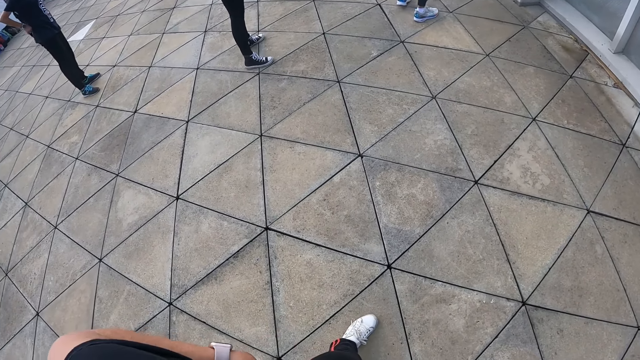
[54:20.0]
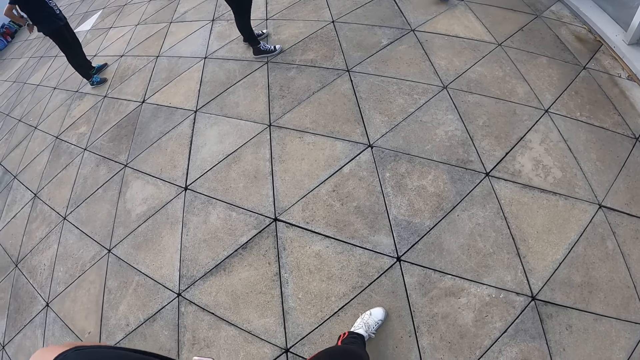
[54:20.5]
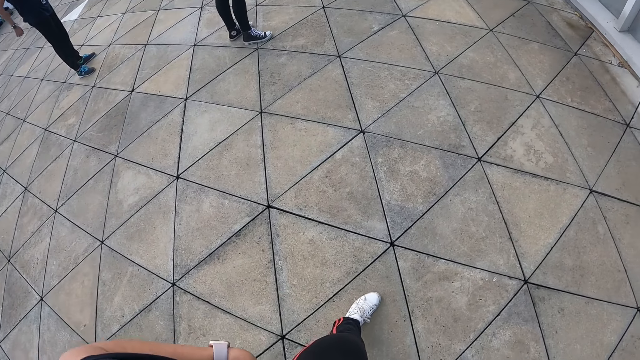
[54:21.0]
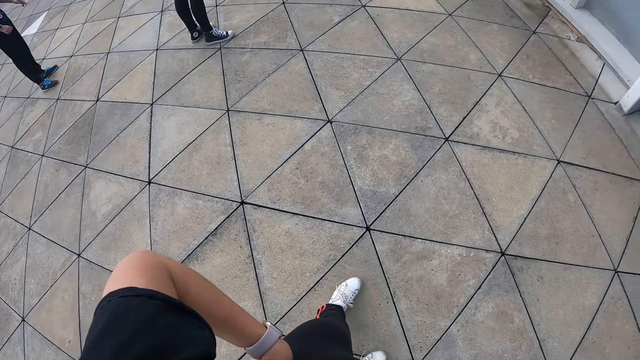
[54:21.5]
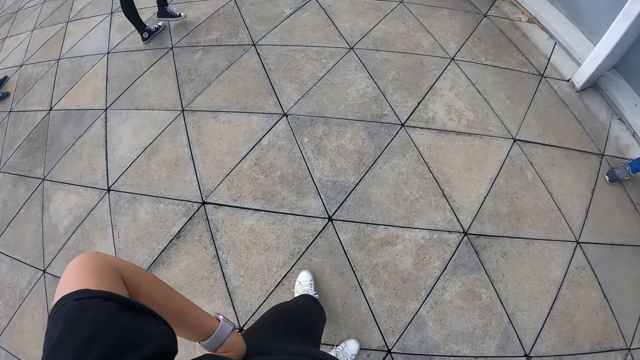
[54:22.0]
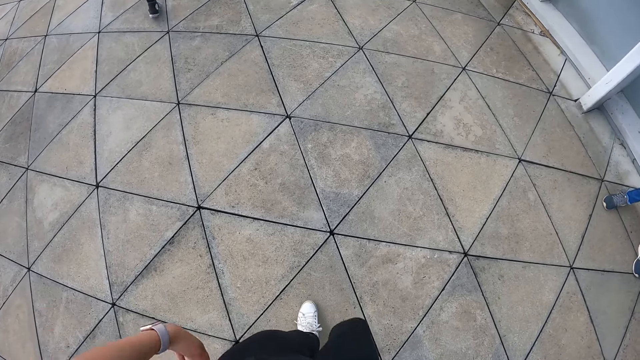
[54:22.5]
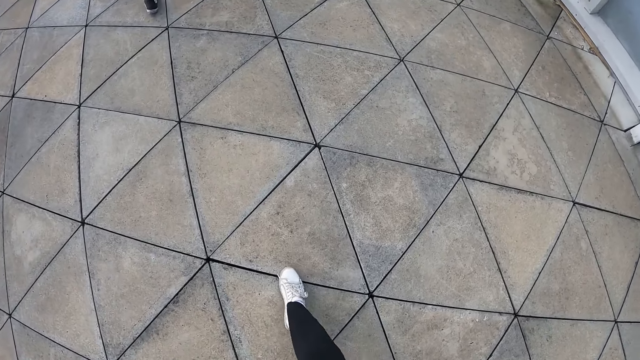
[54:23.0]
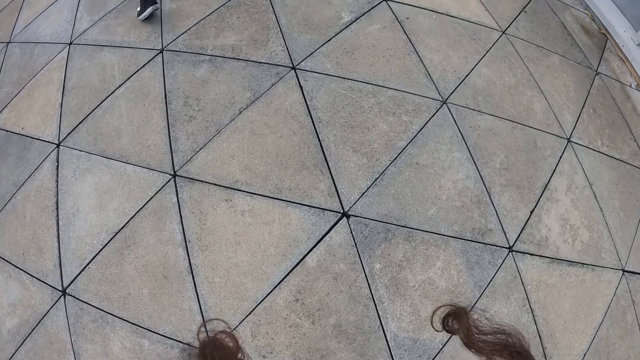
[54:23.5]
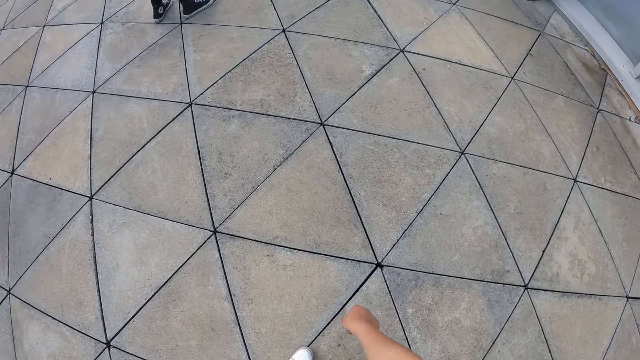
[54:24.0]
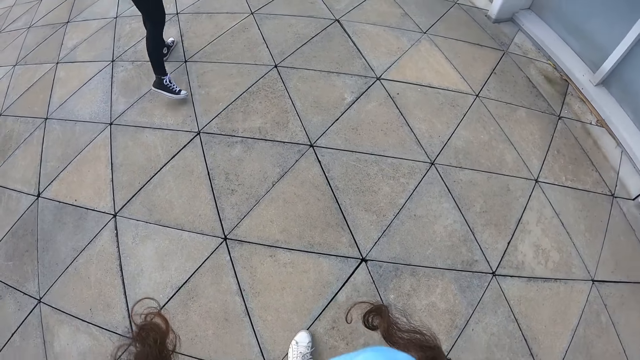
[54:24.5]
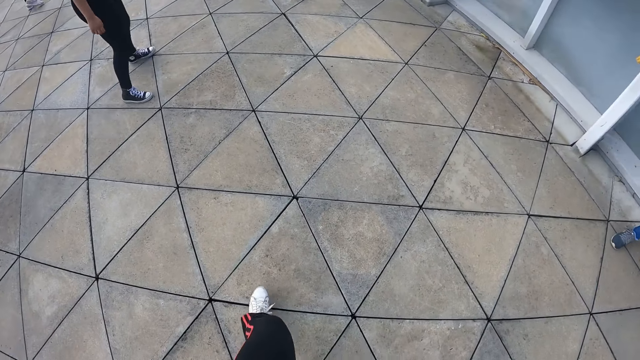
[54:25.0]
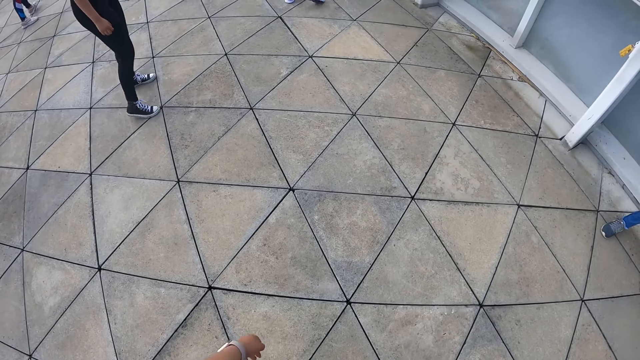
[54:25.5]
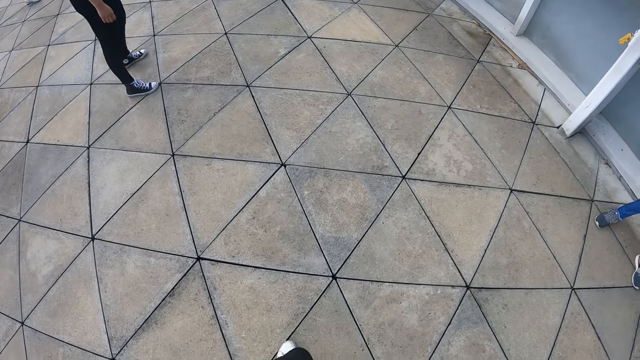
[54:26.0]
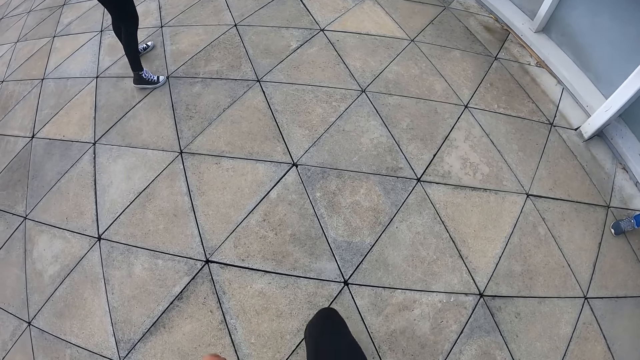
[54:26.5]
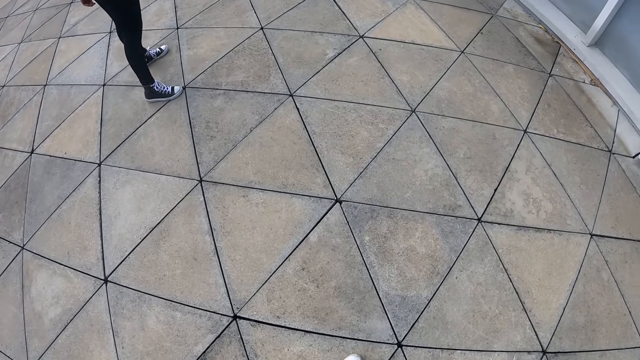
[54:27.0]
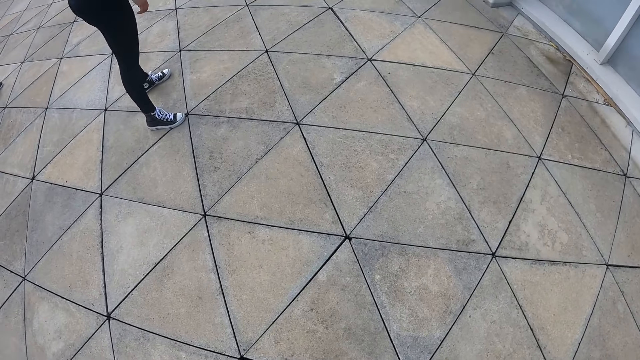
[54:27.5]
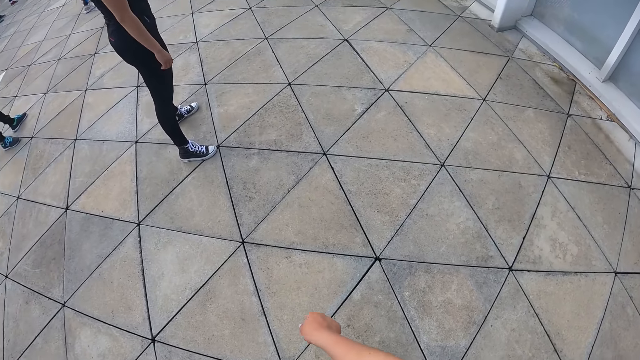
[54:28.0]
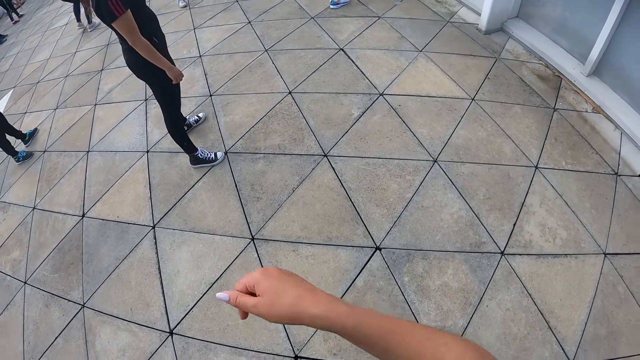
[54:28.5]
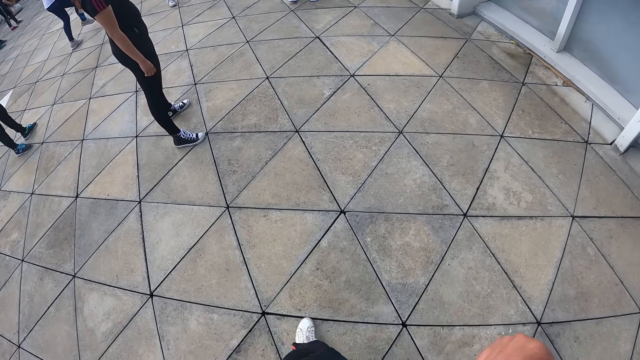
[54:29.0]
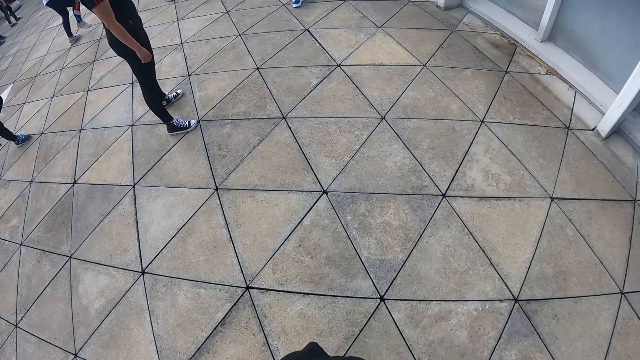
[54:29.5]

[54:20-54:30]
The camera wearer moves. A woman stretches.

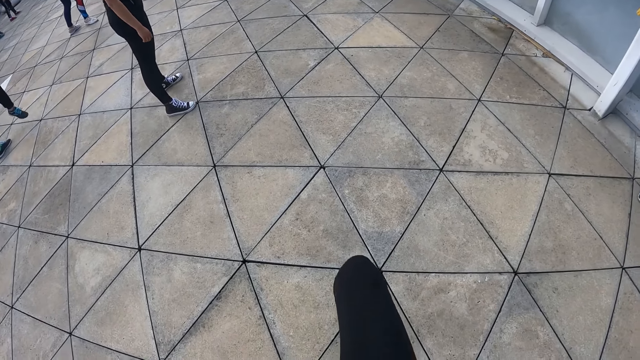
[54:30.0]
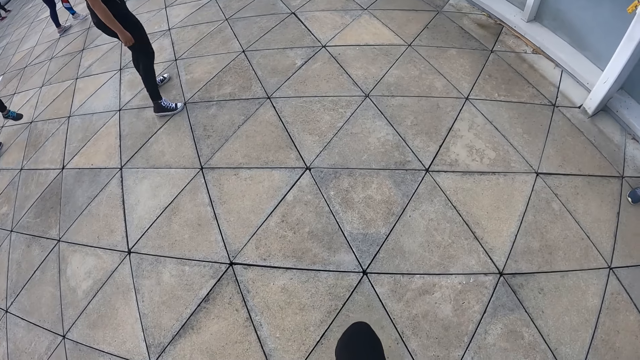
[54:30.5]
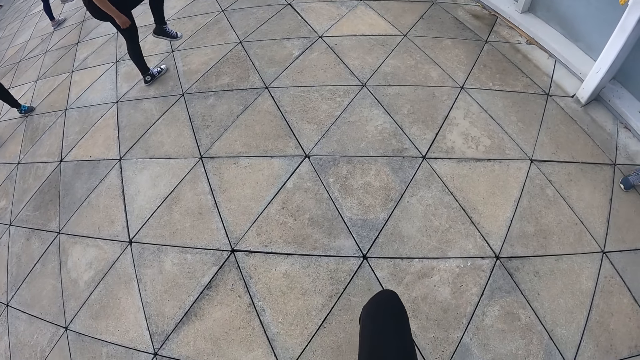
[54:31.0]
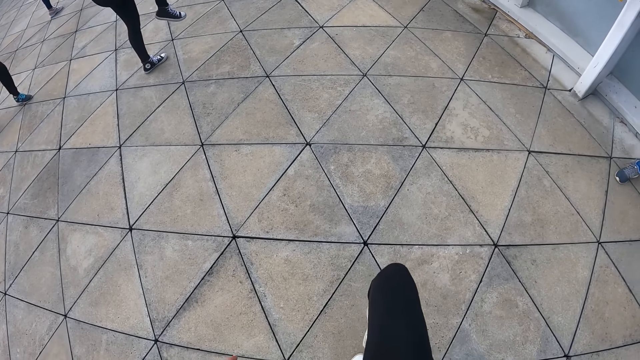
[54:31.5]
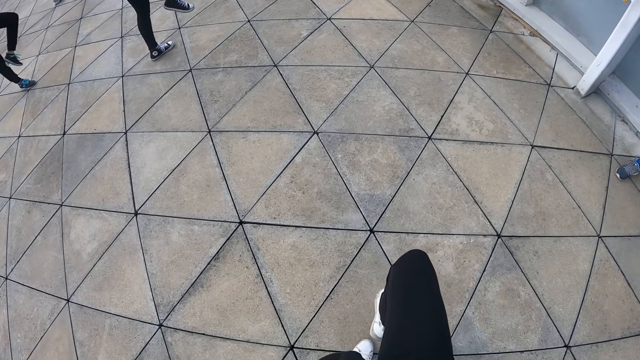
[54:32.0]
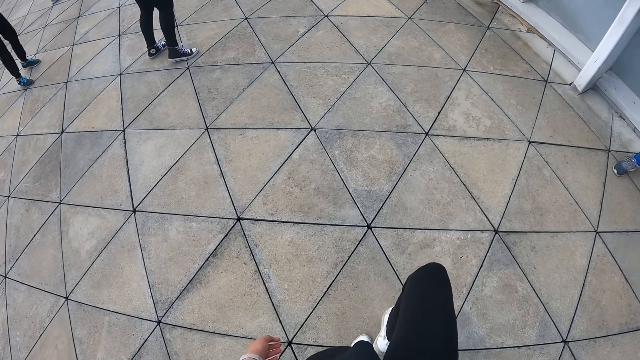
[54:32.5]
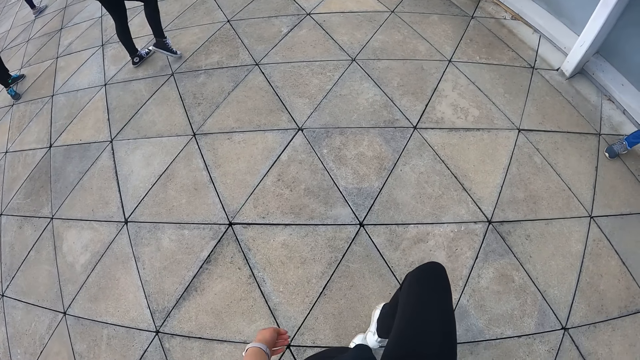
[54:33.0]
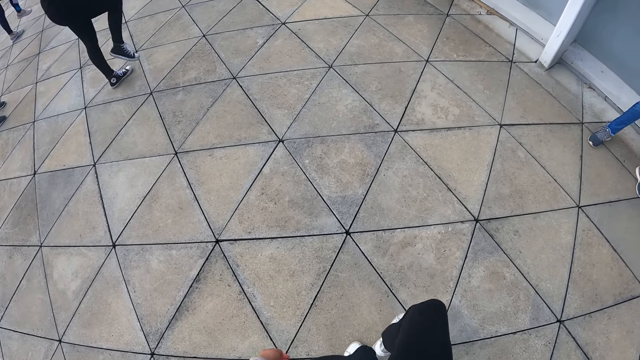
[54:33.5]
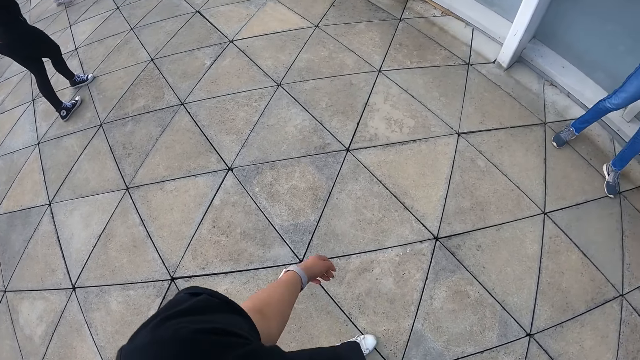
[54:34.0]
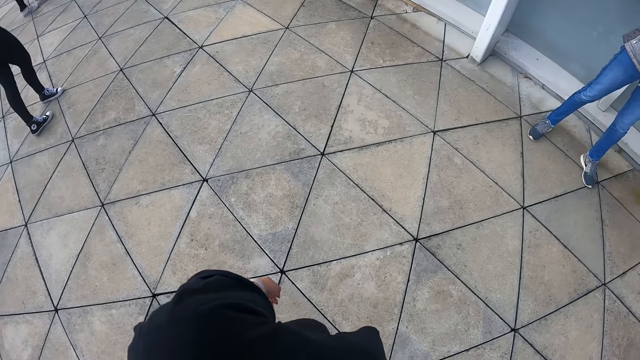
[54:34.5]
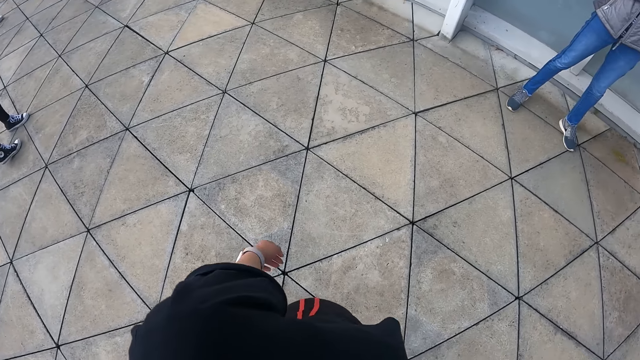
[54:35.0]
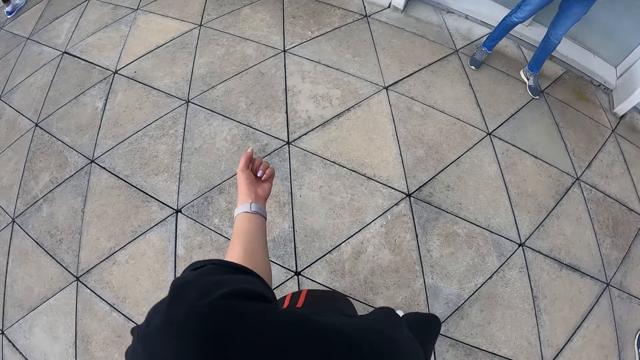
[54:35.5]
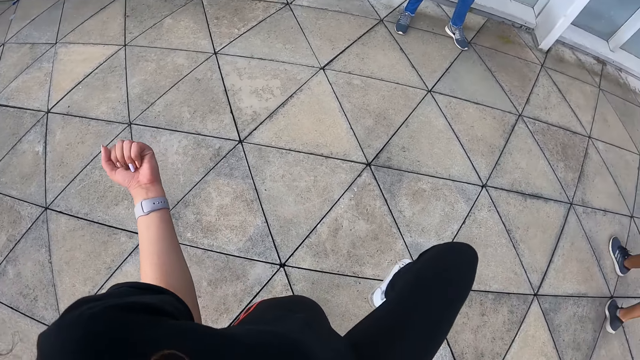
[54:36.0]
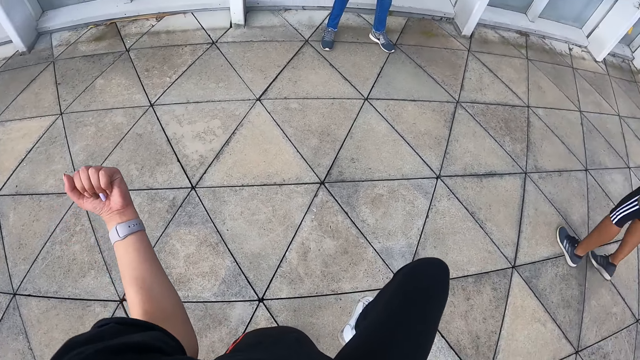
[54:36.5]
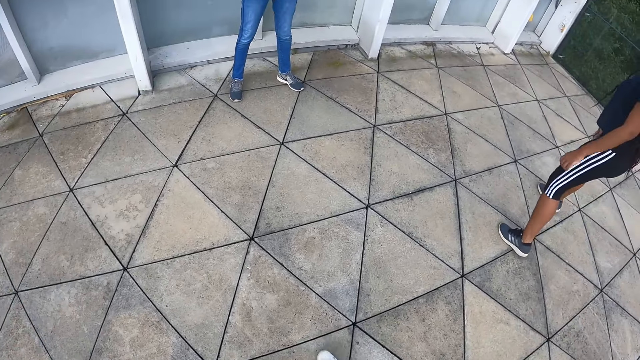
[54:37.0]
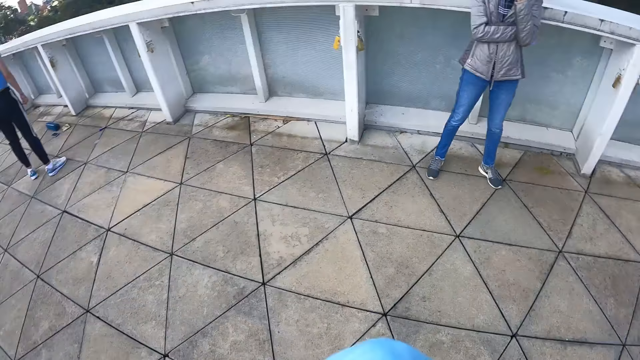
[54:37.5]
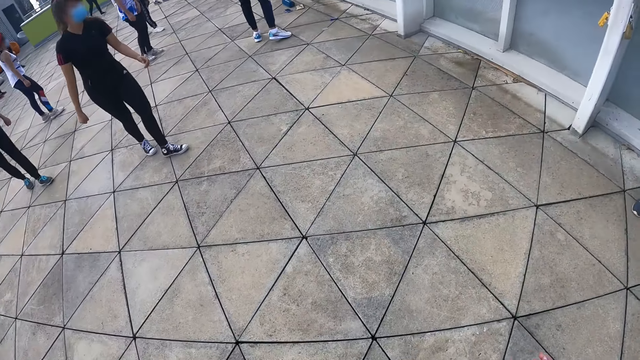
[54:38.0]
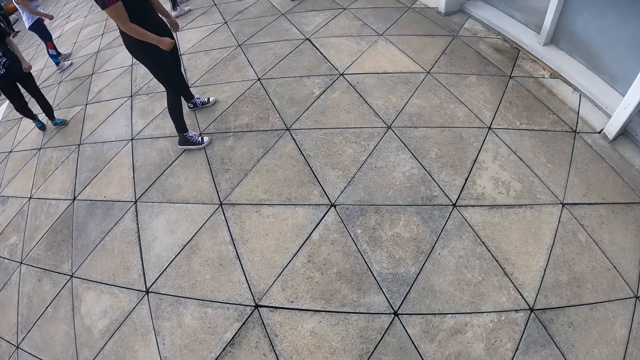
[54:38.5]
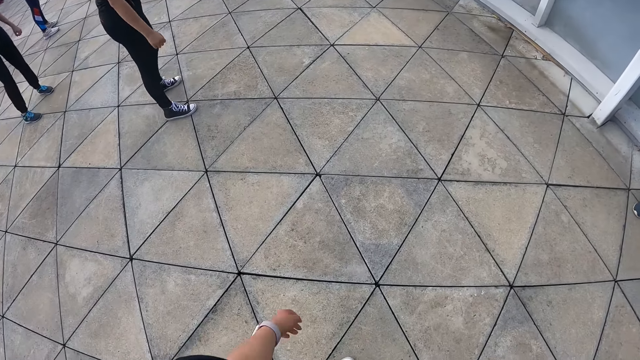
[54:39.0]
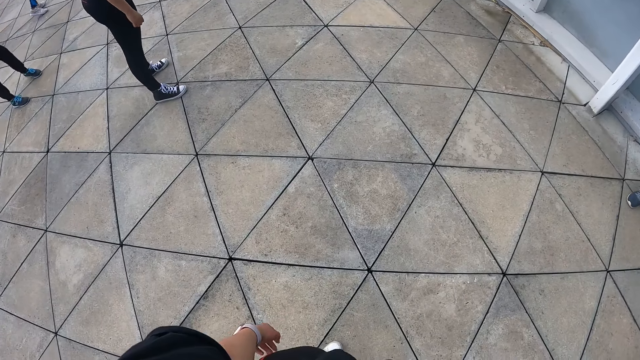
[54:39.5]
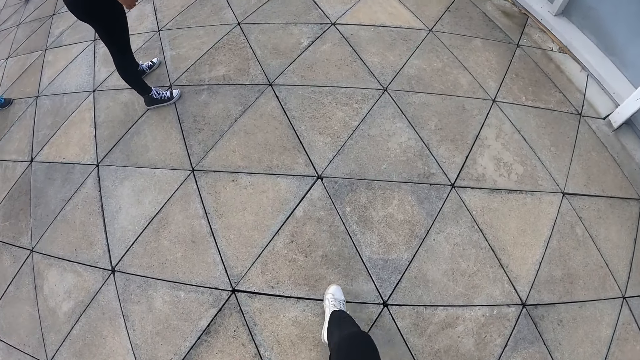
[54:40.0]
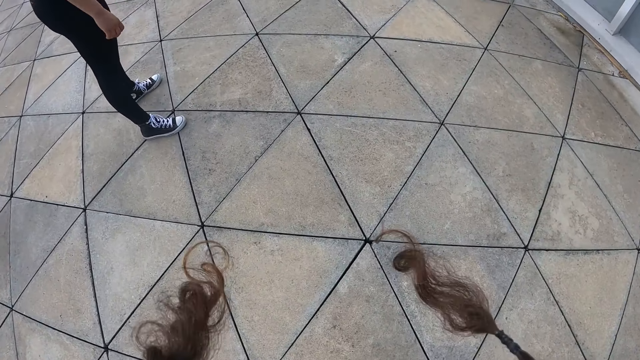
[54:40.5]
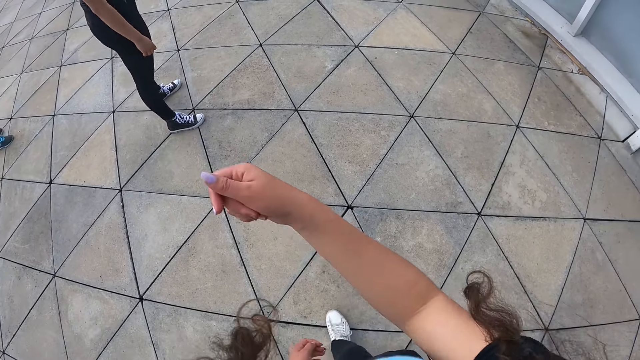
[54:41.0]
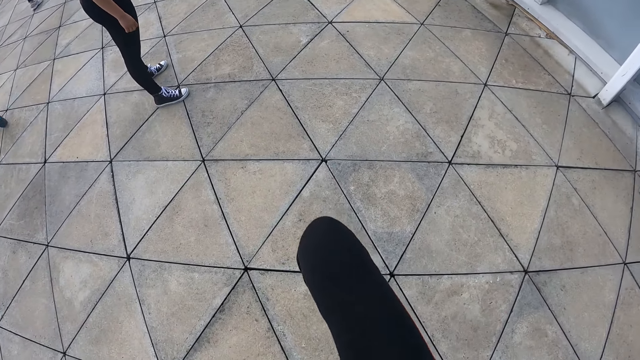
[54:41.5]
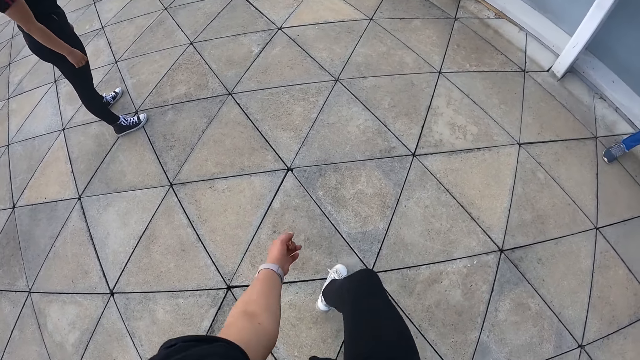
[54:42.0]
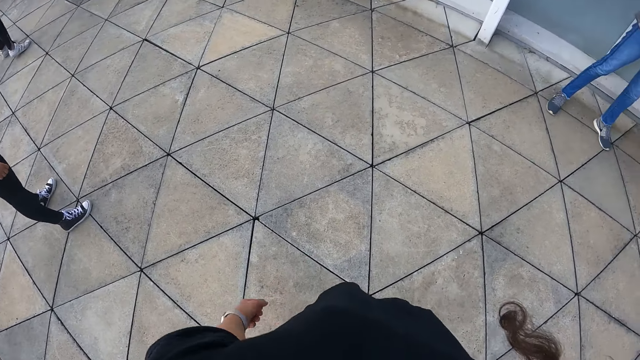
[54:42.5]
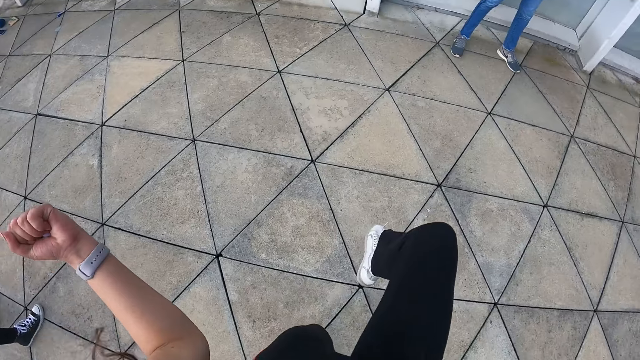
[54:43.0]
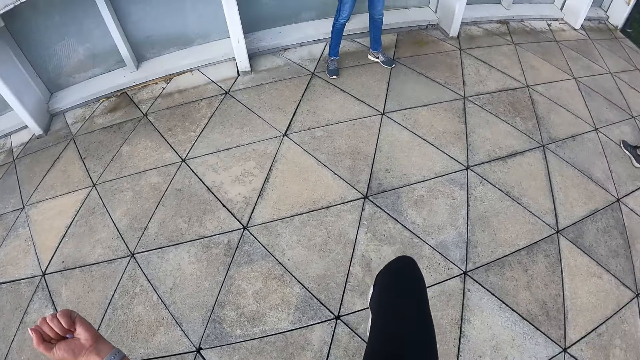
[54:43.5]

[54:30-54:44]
The camera wearer stretches. A woman stretches. The camera wearer stretches. Another woman stretches. A man stands. The first woman walks. The camera wearer stretches.
